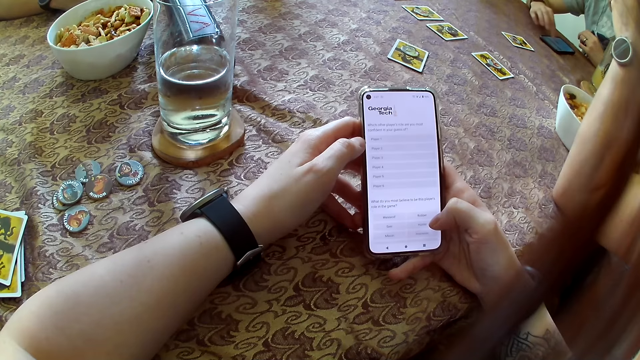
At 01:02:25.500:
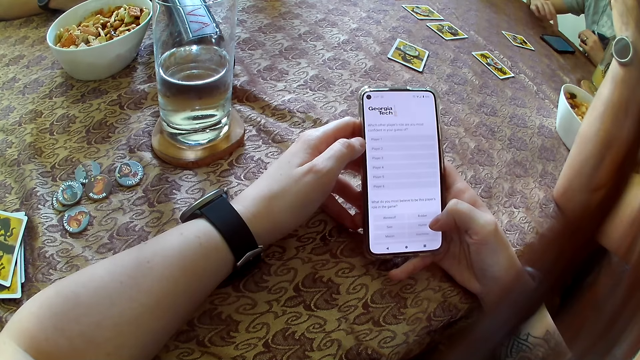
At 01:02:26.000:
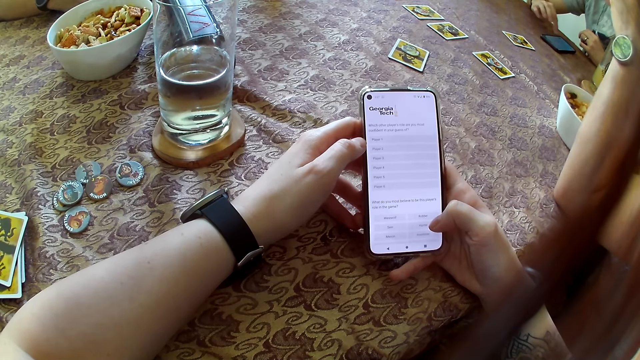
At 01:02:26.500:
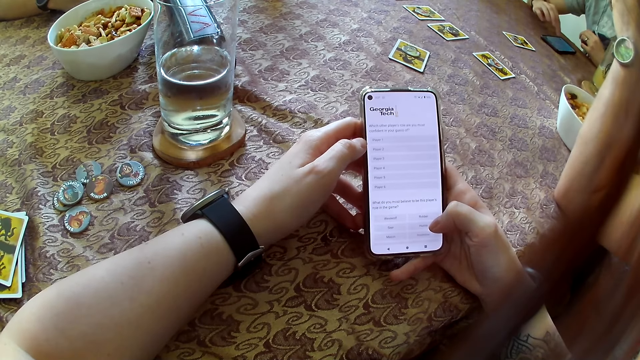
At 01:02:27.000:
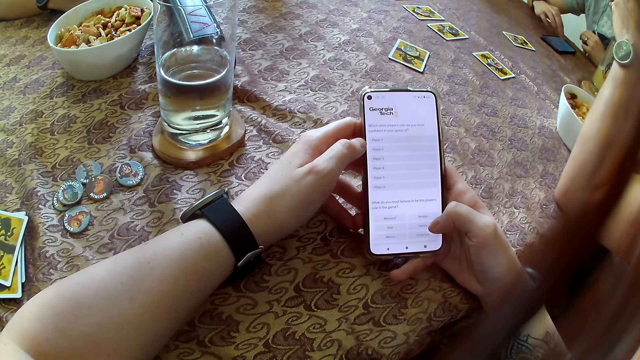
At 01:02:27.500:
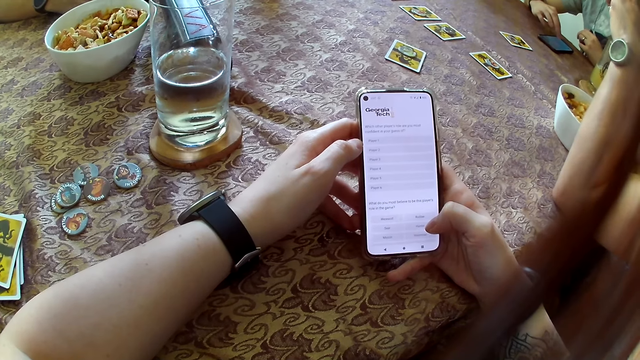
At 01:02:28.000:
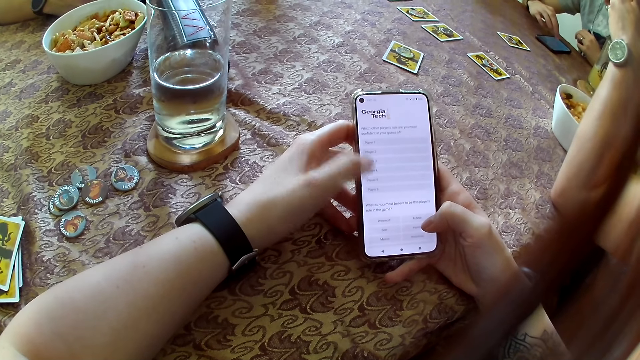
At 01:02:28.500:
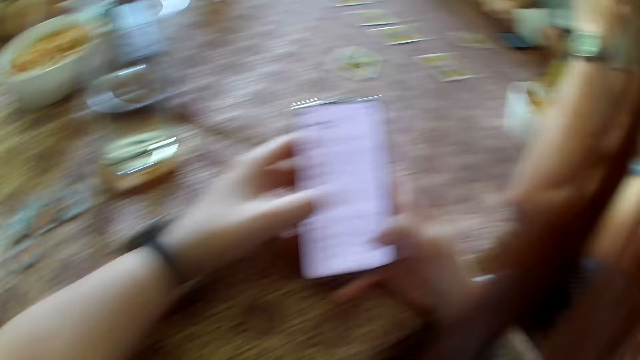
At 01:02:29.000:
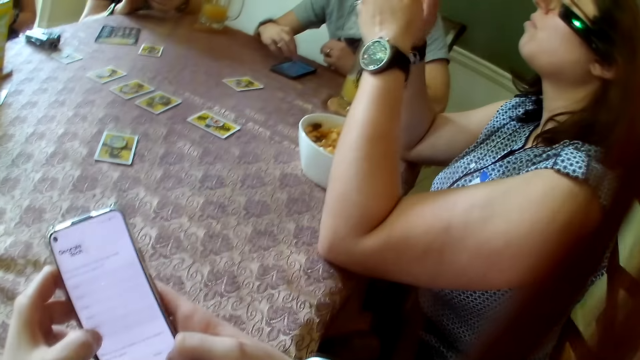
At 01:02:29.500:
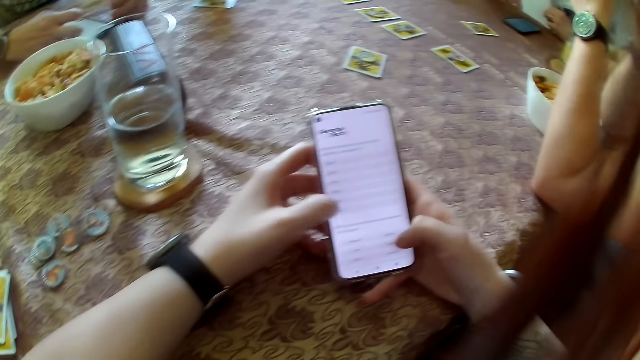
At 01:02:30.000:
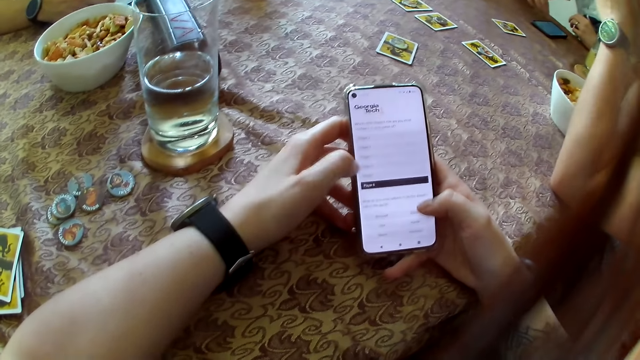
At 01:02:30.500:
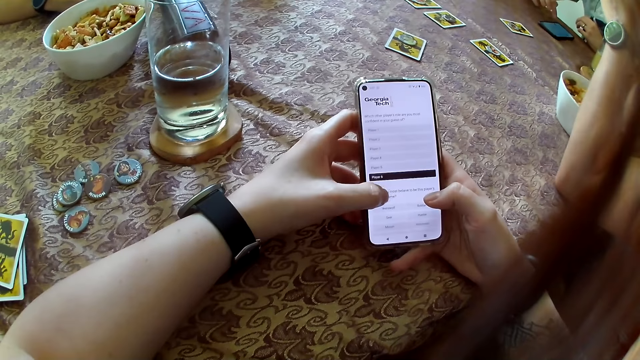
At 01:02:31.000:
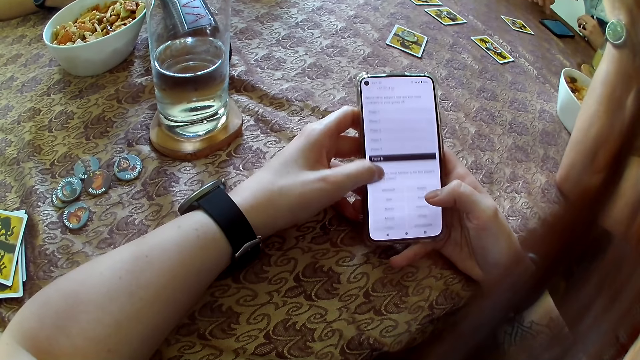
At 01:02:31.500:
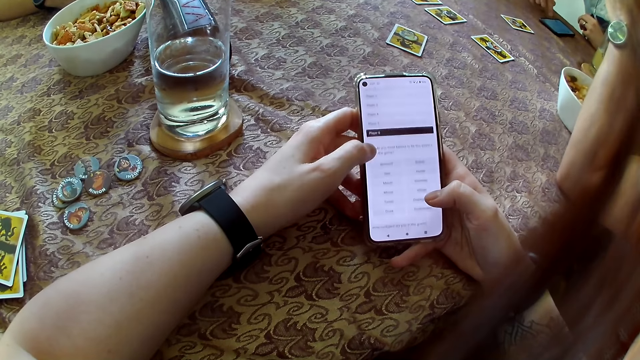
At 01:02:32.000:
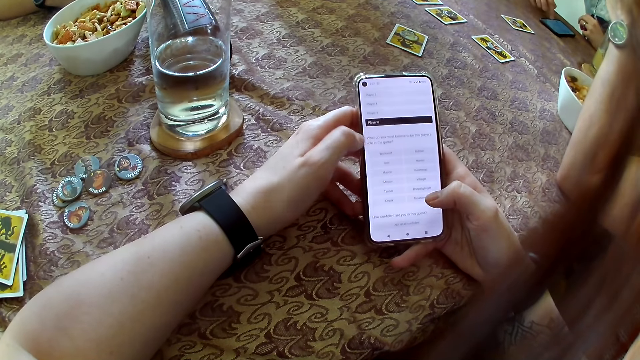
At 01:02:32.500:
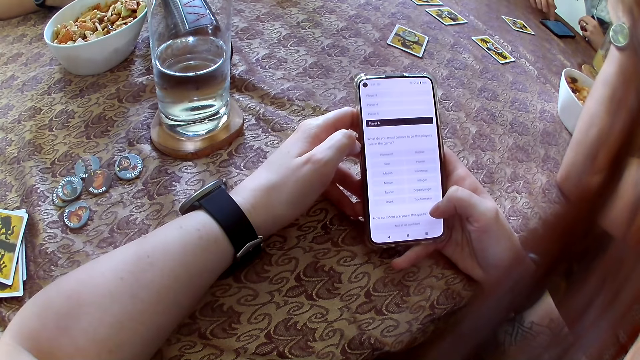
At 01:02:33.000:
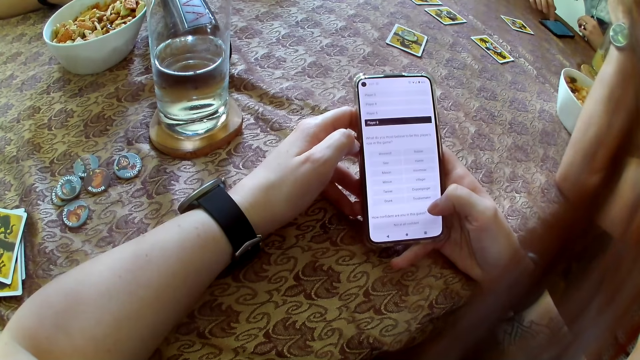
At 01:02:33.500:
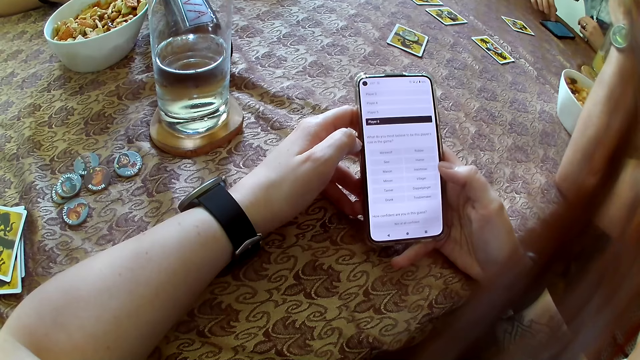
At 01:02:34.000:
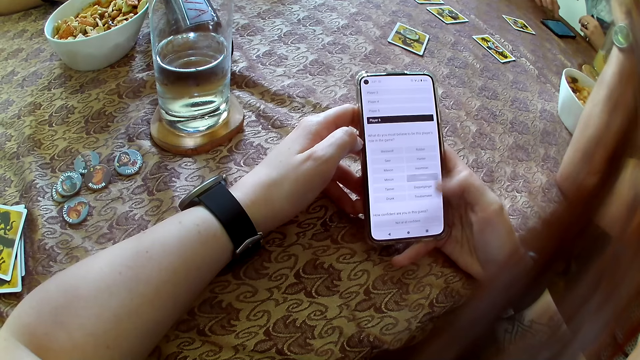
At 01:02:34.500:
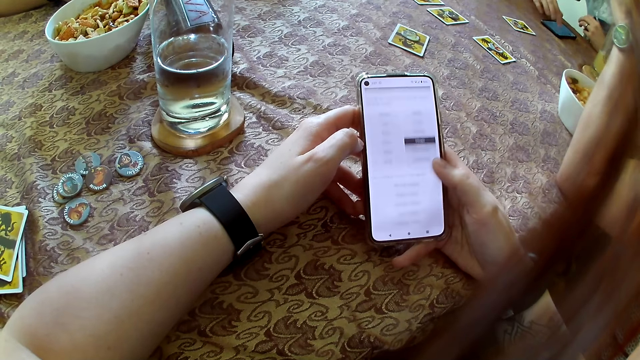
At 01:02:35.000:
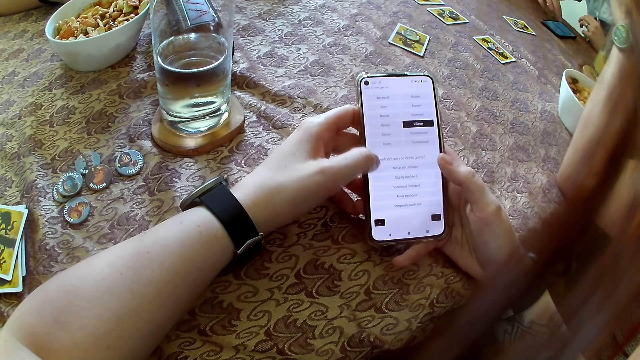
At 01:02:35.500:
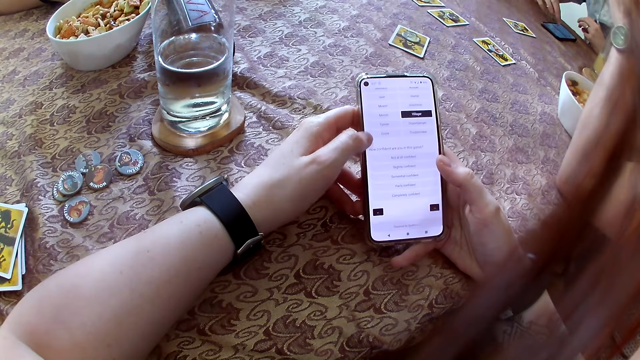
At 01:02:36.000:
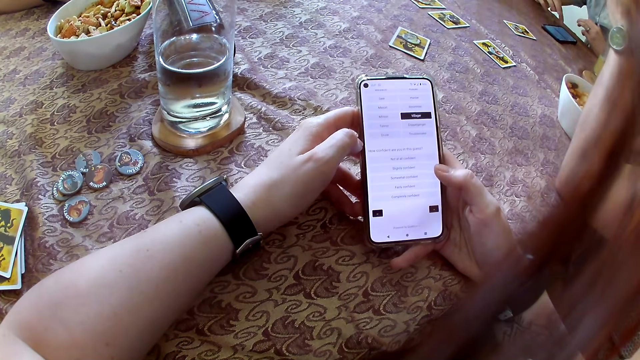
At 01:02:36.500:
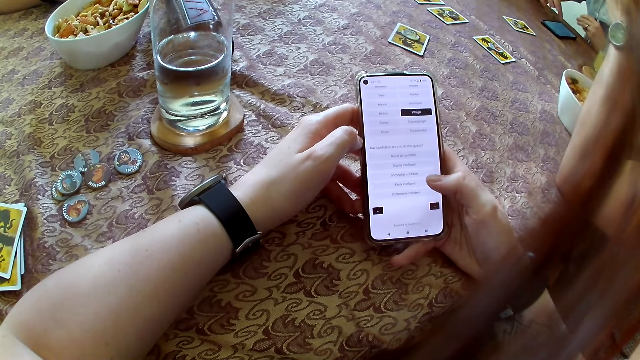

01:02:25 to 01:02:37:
The camera wearer looks around. They scroll on the phone.

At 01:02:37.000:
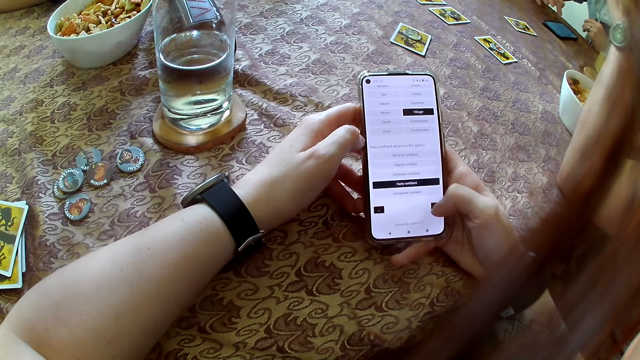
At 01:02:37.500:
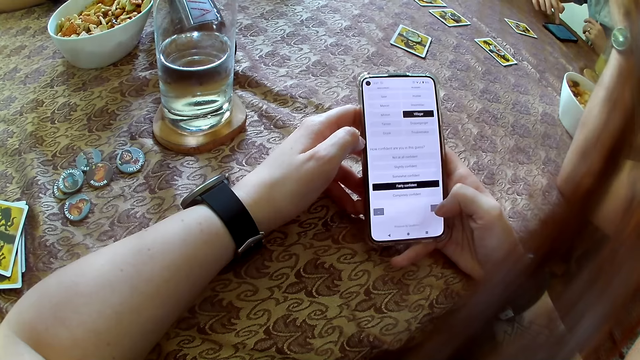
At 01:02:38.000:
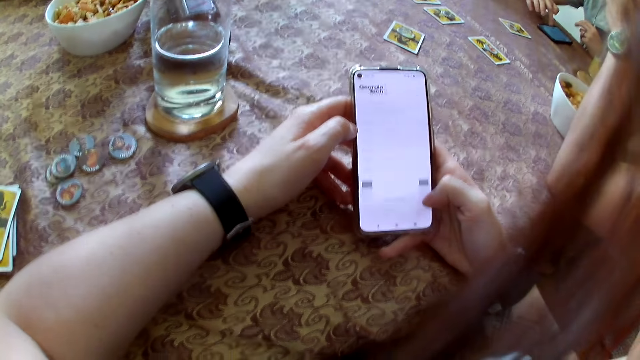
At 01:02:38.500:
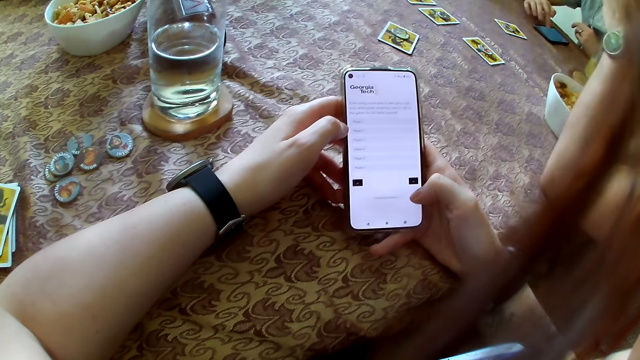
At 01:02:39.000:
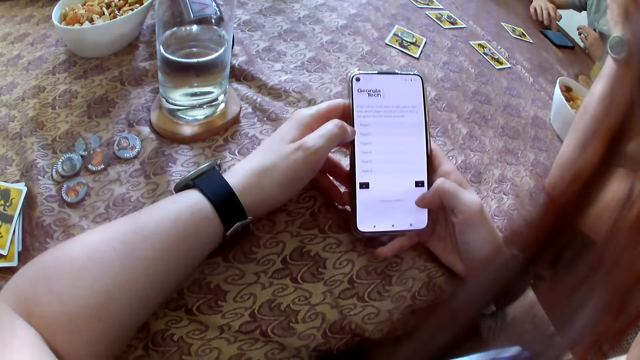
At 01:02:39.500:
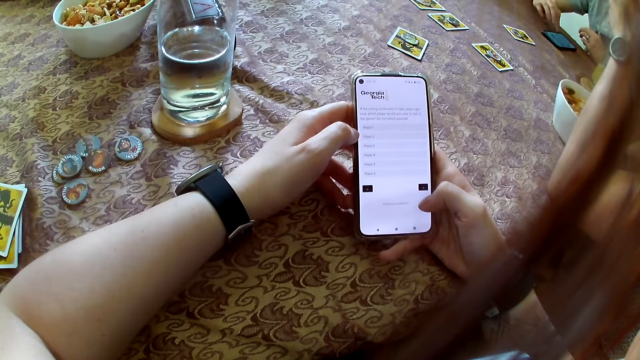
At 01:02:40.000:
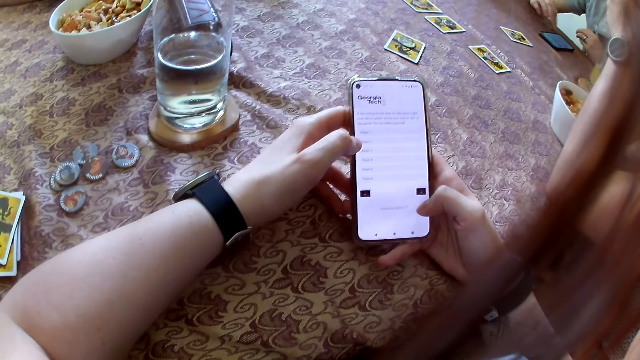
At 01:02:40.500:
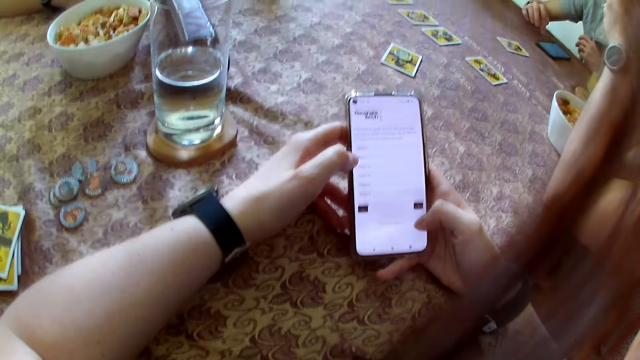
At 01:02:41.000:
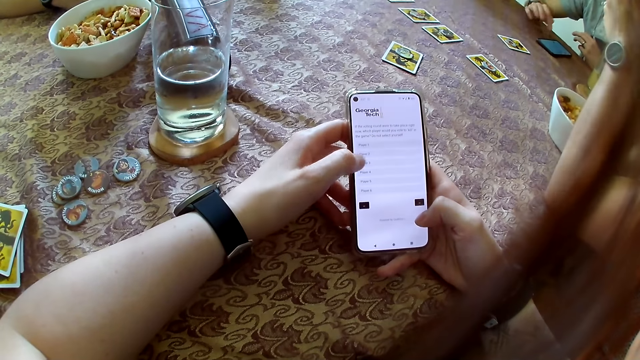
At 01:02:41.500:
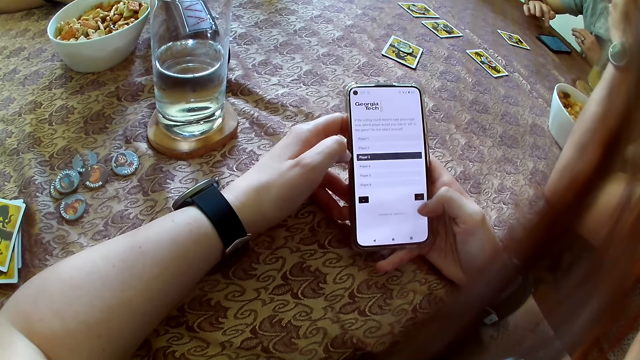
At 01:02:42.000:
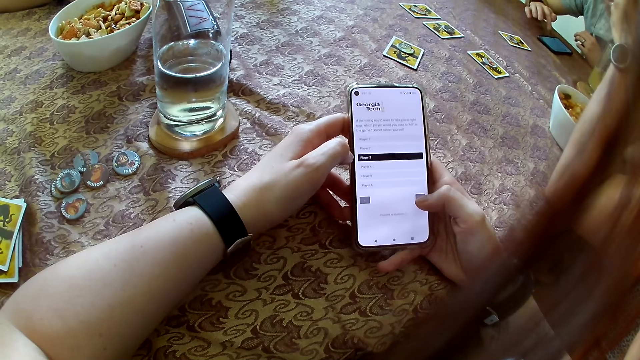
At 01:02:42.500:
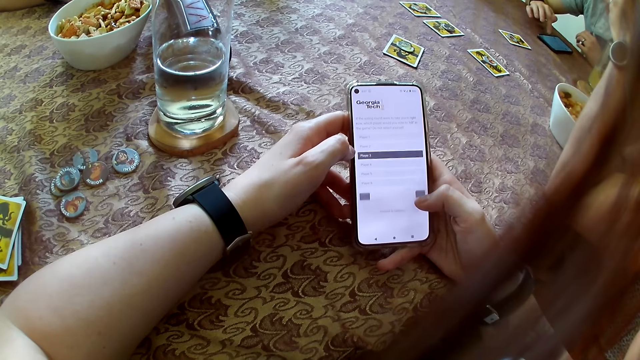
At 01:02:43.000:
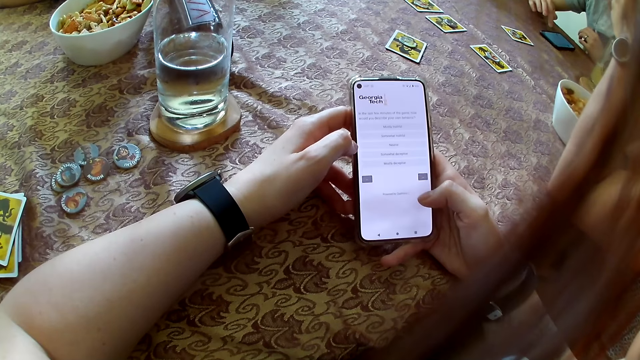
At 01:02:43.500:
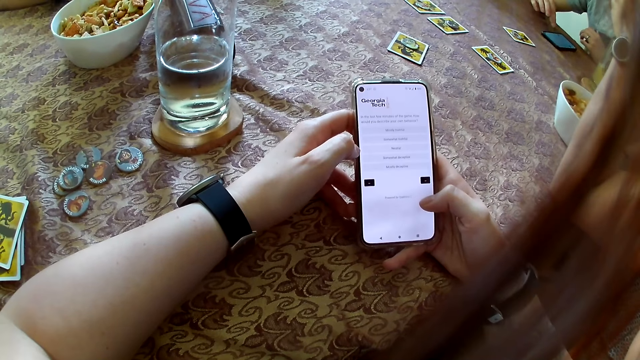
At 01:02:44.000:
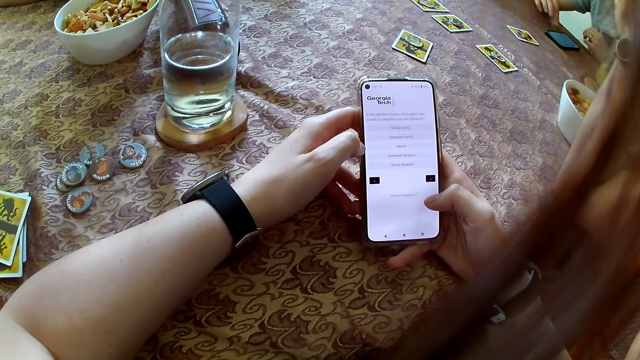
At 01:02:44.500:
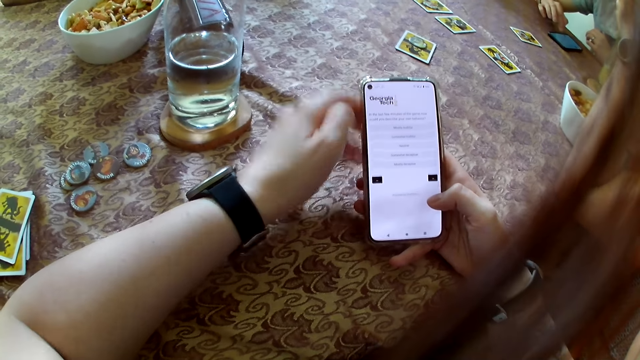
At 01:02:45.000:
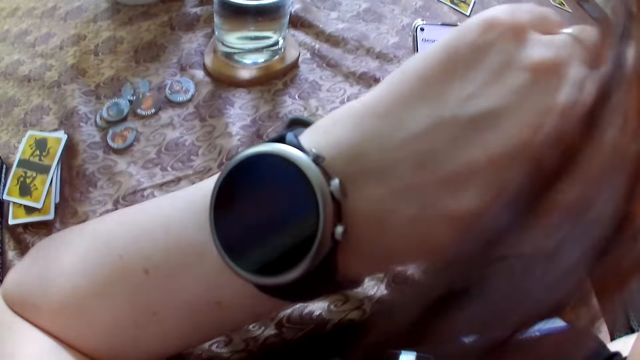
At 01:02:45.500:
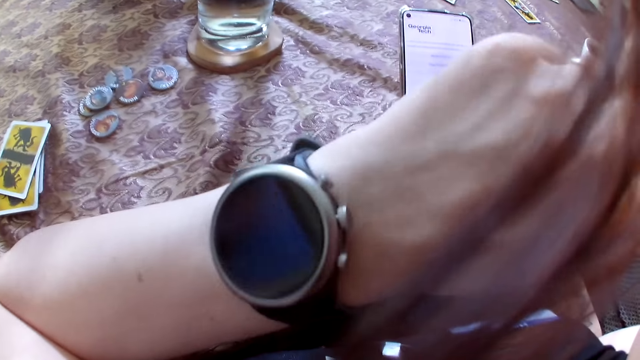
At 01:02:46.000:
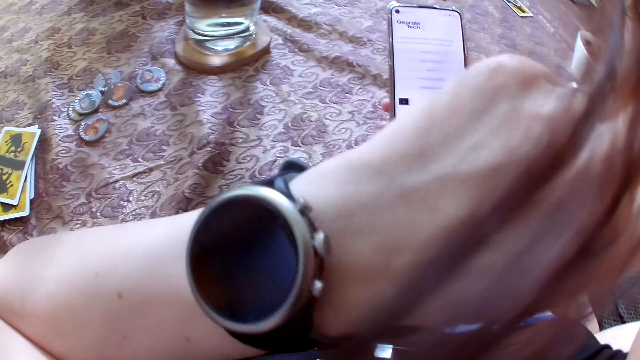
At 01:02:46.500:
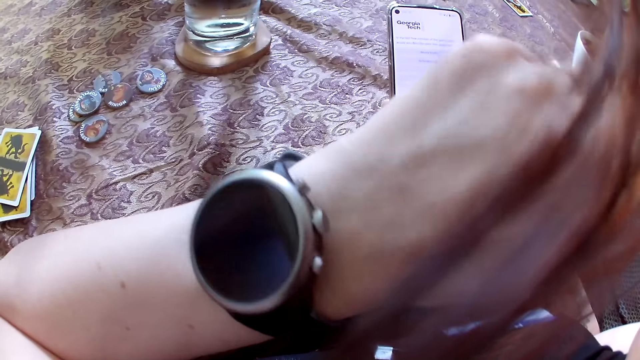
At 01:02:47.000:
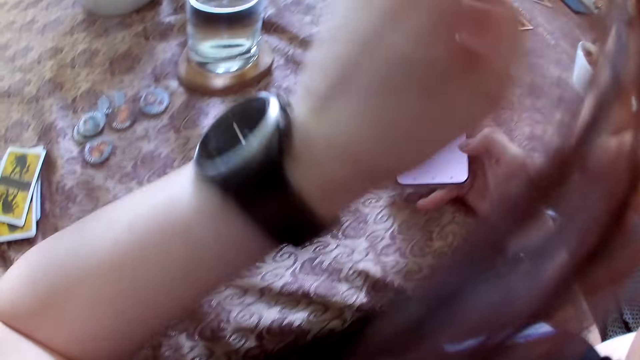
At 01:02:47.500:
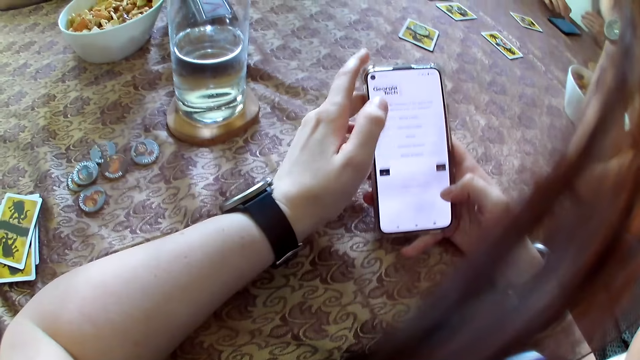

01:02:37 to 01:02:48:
A man interacts with the camera wearer and the group of people. The camera wearer scratches her ear with her left hand. She touches the face.
